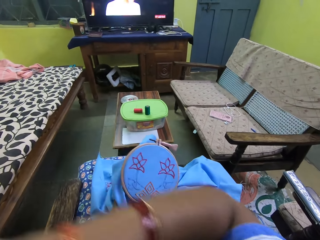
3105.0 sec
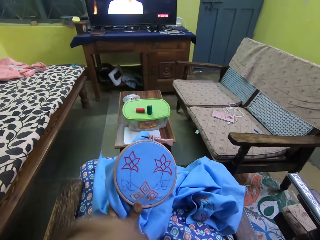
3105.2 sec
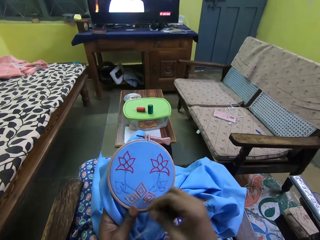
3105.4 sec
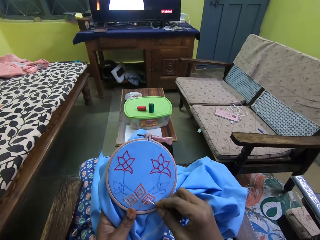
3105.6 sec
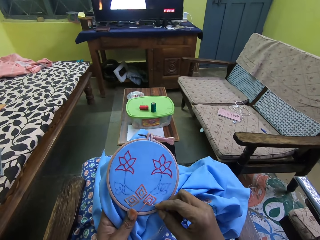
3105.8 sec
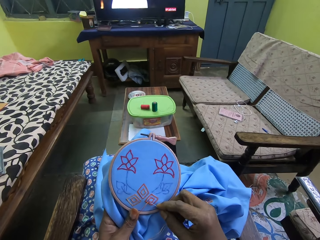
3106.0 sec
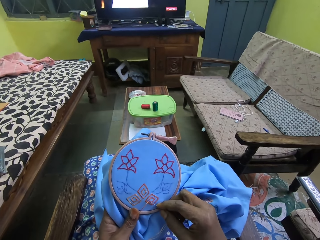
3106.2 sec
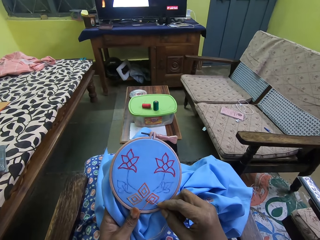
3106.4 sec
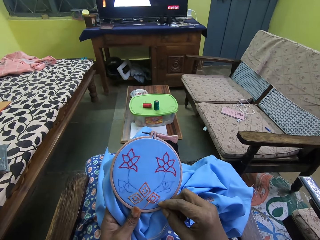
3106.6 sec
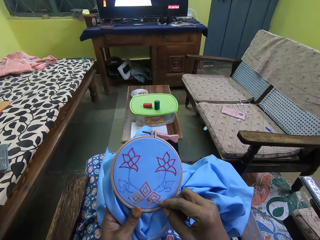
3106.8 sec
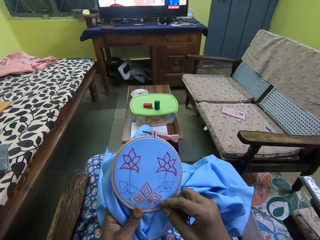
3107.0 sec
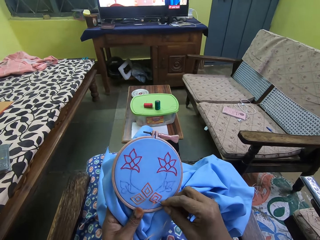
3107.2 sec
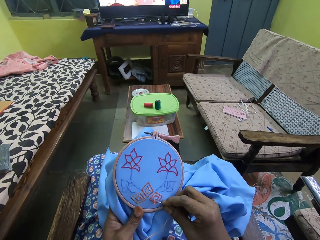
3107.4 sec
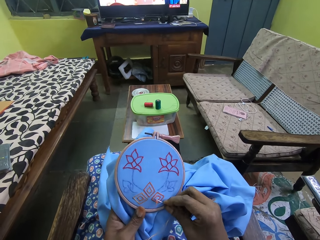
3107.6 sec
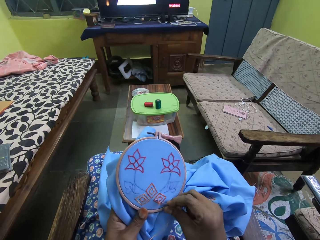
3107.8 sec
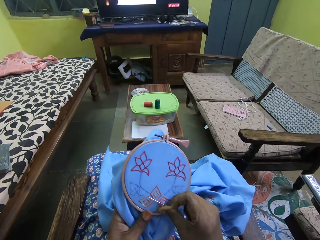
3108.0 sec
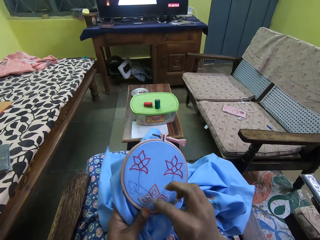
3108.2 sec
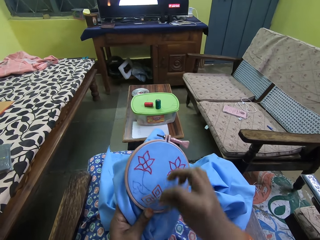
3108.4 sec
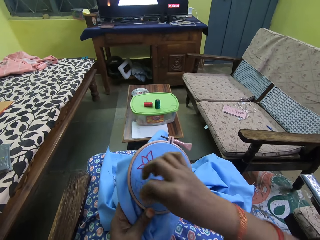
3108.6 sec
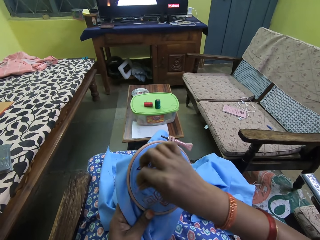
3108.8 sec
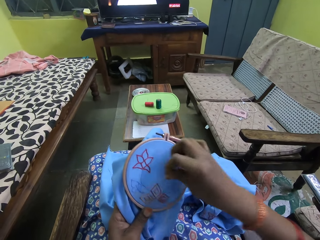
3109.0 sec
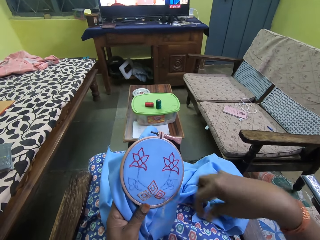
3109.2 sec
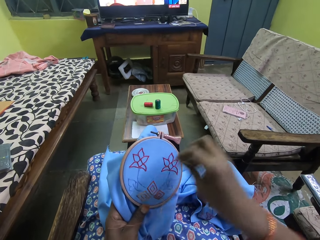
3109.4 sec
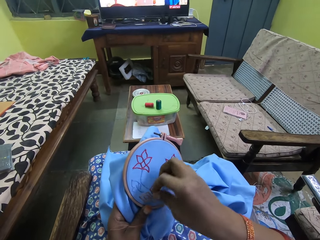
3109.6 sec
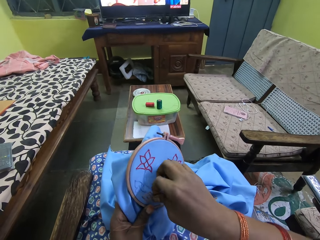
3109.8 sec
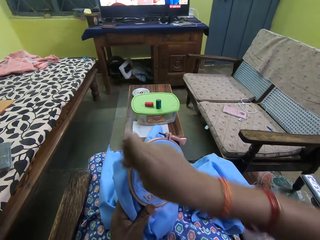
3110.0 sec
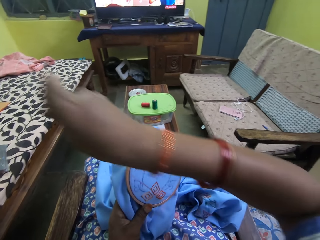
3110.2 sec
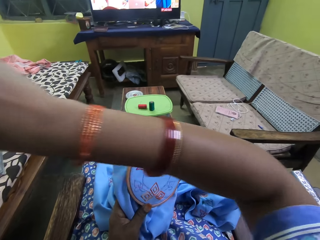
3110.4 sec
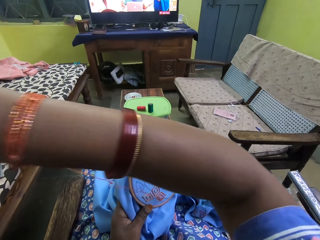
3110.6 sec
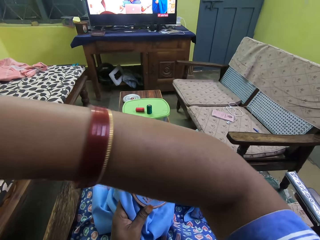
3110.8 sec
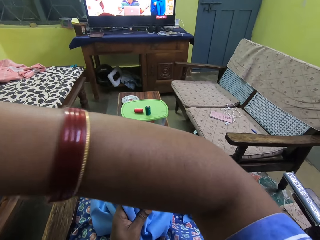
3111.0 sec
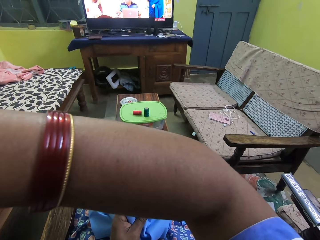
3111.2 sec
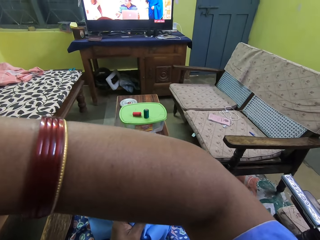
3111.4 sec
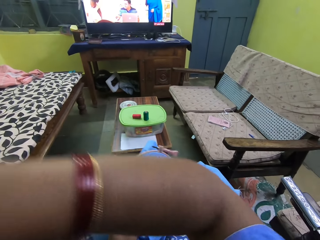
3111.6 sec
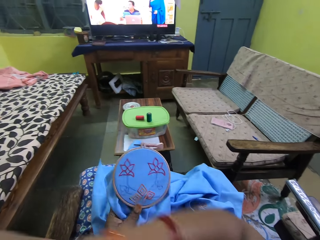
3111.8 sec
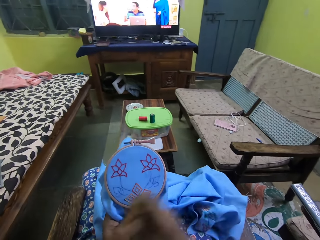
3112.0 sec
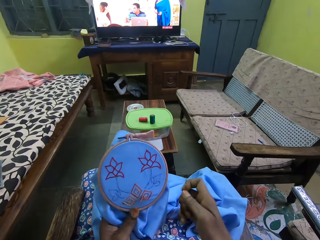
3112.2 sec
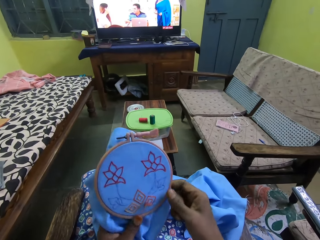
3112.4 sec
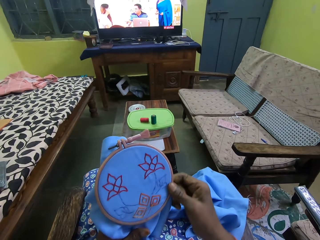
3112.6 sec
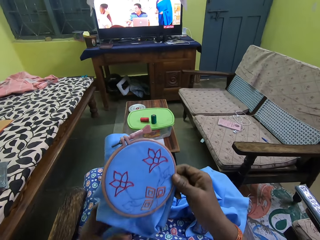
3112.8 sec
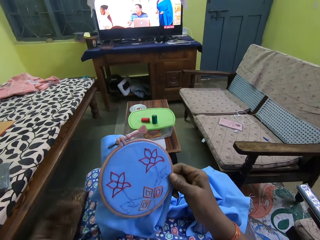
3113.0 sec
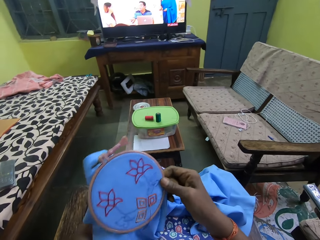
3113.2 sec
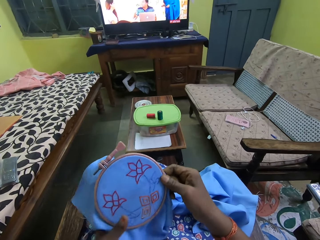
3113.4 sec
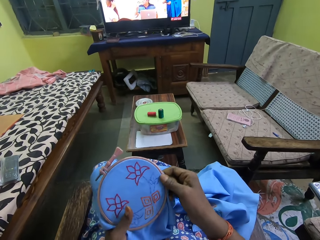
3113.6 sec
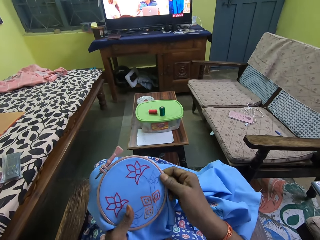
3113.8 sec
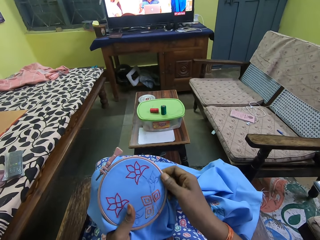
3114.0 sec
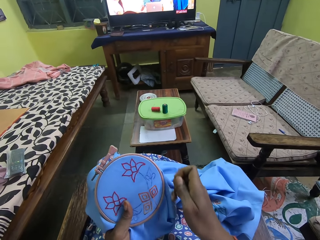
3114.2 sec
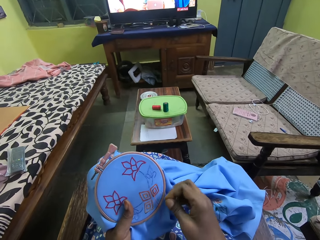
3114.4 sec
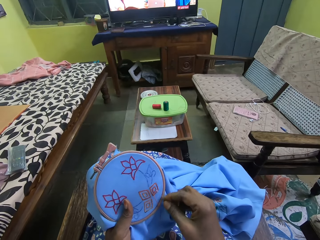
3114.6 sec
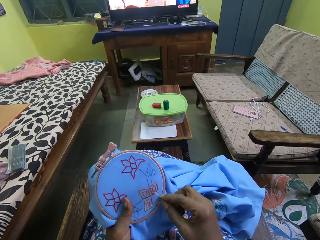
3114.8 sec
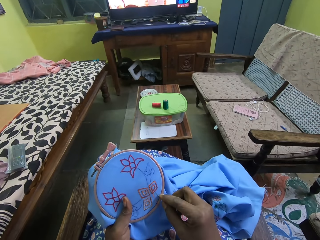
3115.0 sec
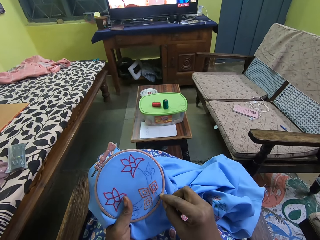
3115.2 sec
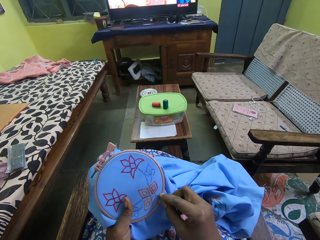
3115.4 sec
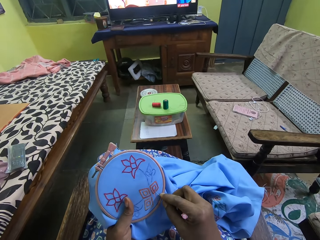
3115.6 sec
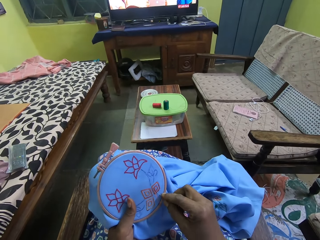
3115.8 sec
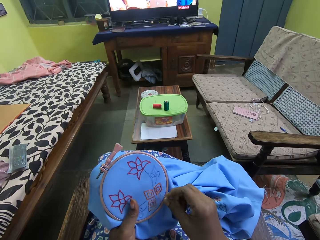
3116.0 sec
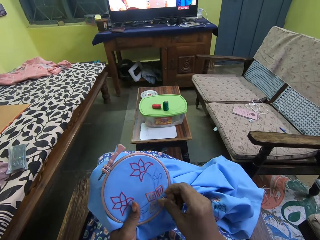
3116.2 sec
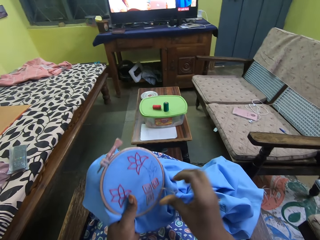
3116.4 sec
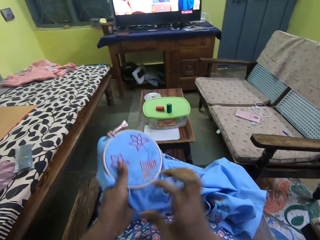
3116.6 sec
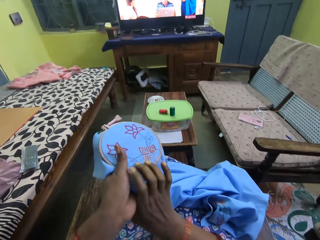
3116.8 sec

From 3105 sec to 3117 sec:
The camera wearer sews the fabric with a needle. She adjusts the fabric with both hands. She embroiders on the fabric in her left hand with the needle in her right hand.

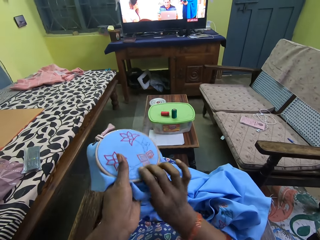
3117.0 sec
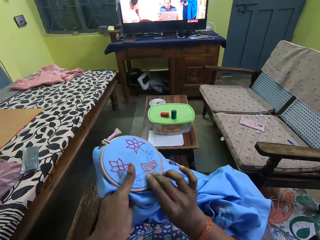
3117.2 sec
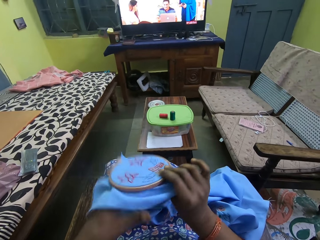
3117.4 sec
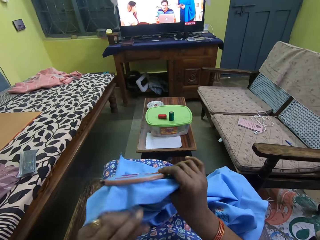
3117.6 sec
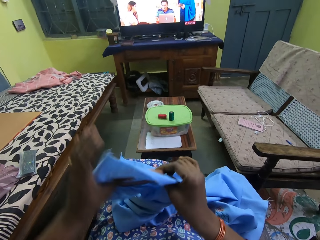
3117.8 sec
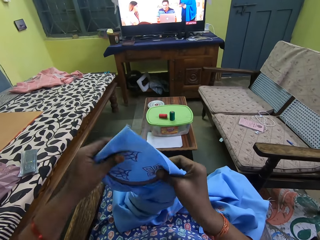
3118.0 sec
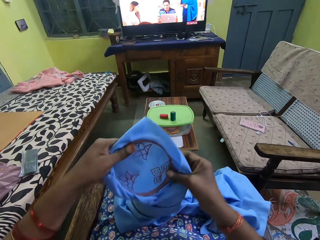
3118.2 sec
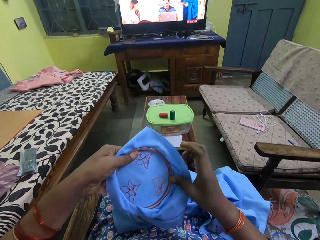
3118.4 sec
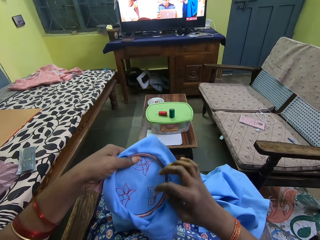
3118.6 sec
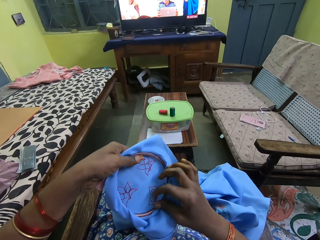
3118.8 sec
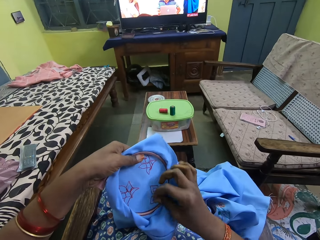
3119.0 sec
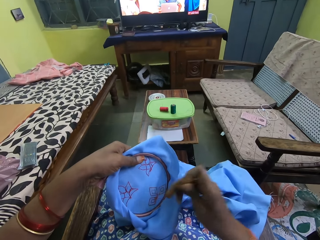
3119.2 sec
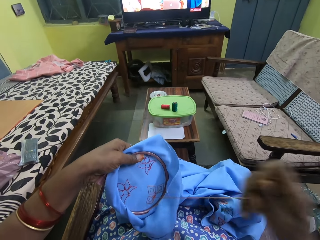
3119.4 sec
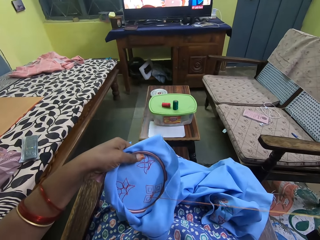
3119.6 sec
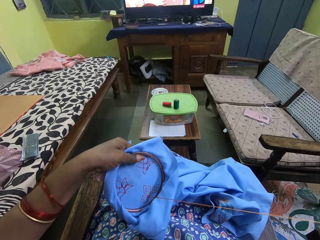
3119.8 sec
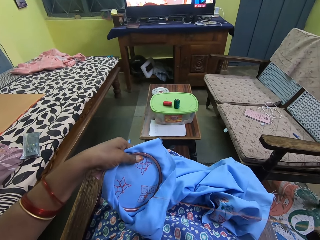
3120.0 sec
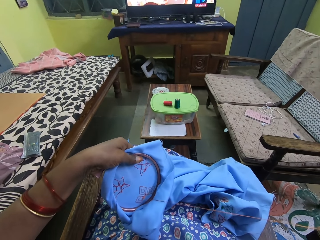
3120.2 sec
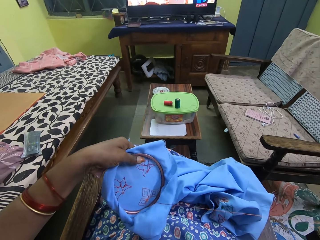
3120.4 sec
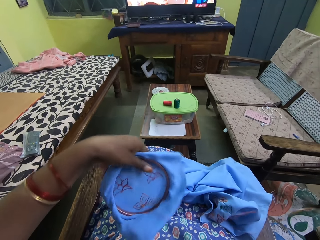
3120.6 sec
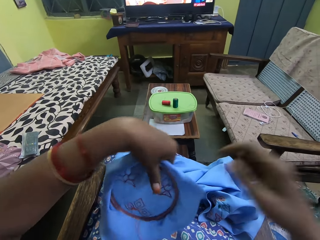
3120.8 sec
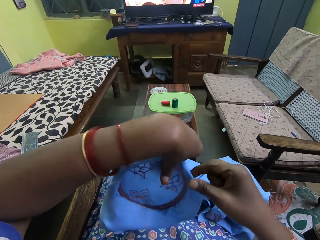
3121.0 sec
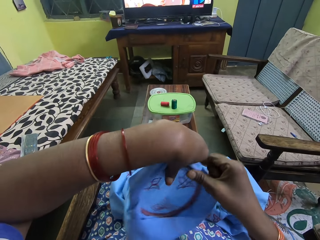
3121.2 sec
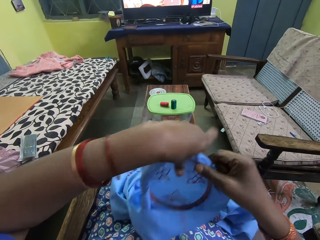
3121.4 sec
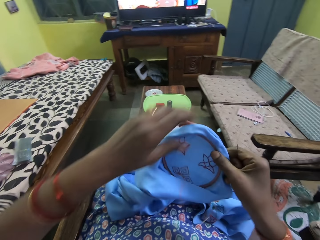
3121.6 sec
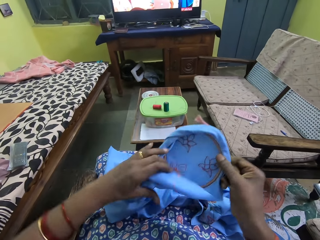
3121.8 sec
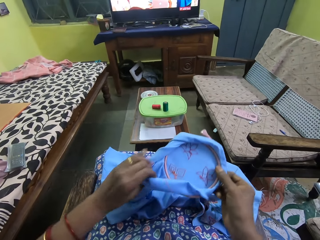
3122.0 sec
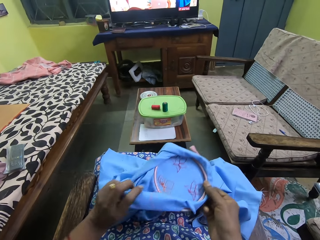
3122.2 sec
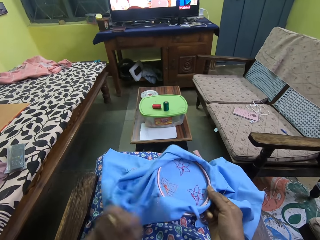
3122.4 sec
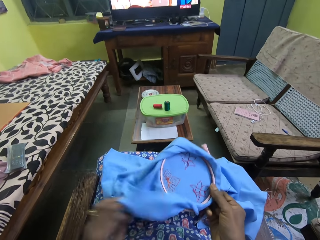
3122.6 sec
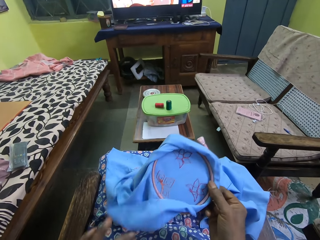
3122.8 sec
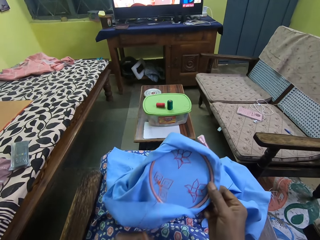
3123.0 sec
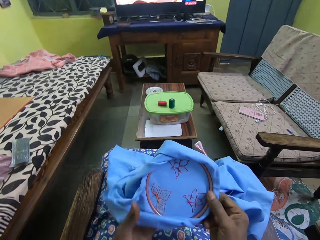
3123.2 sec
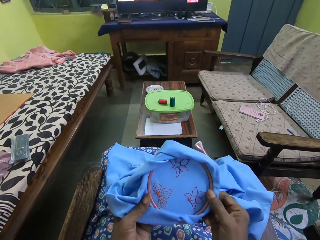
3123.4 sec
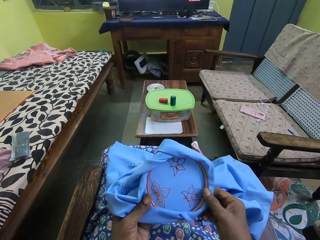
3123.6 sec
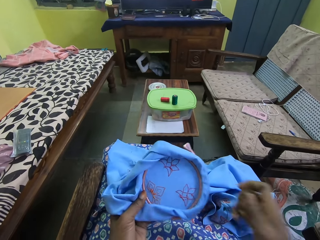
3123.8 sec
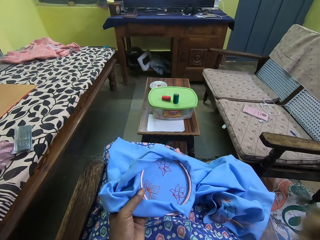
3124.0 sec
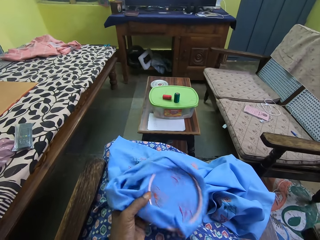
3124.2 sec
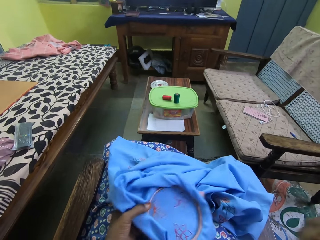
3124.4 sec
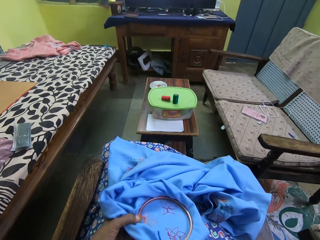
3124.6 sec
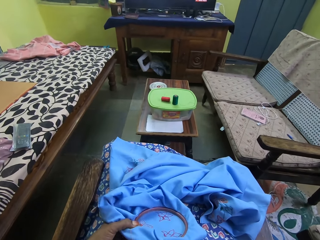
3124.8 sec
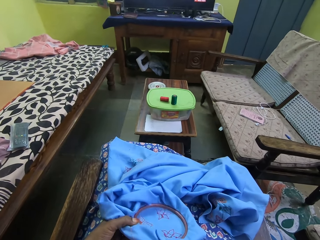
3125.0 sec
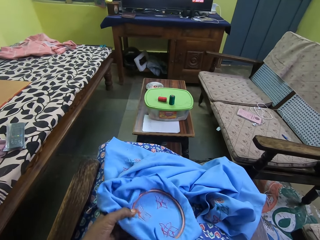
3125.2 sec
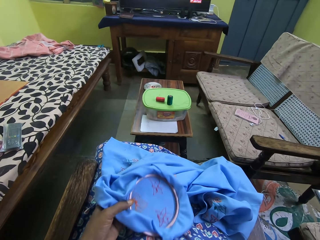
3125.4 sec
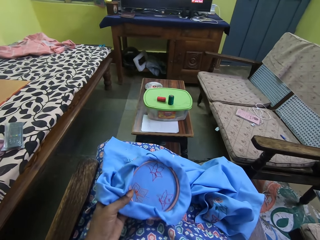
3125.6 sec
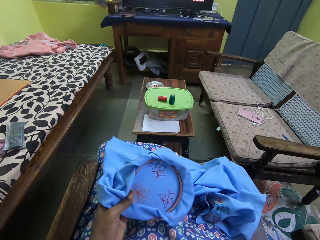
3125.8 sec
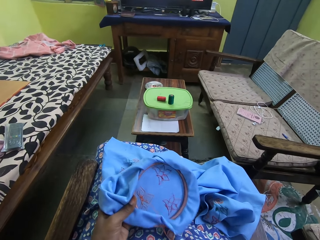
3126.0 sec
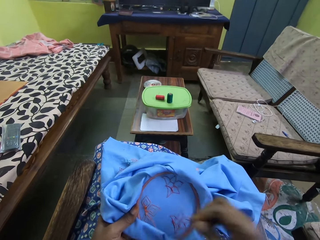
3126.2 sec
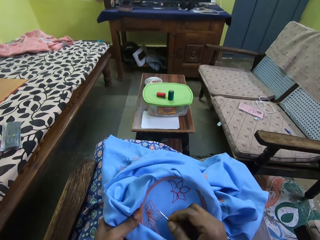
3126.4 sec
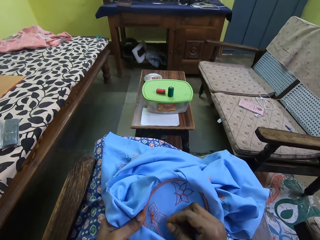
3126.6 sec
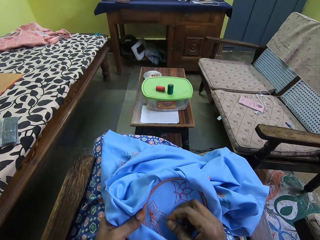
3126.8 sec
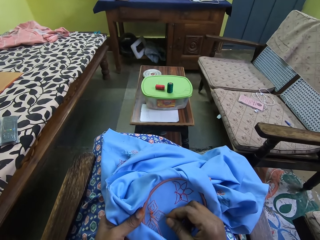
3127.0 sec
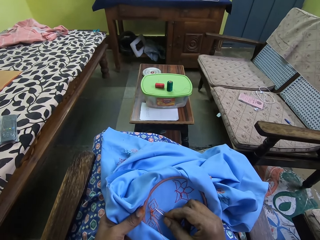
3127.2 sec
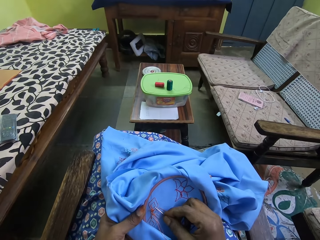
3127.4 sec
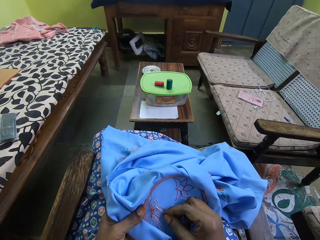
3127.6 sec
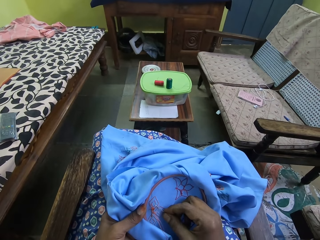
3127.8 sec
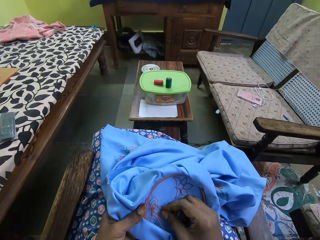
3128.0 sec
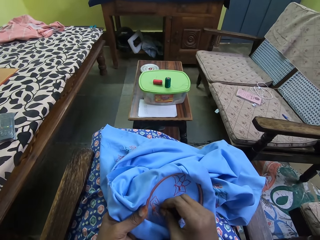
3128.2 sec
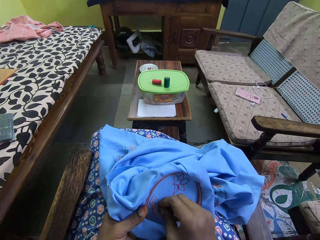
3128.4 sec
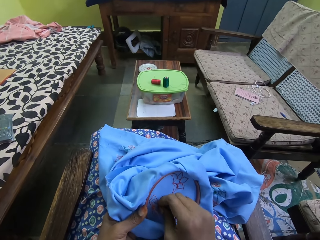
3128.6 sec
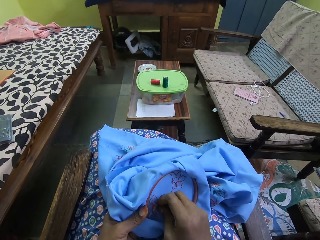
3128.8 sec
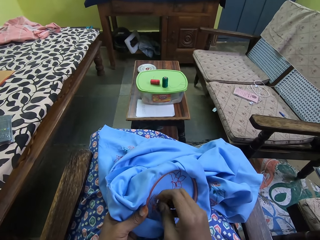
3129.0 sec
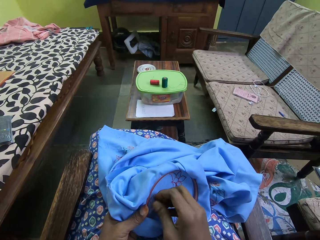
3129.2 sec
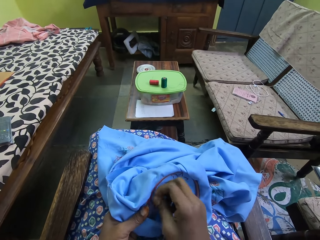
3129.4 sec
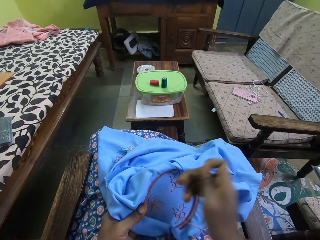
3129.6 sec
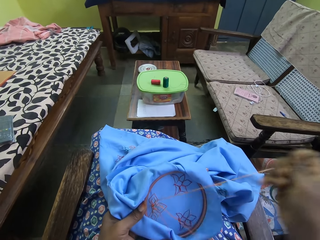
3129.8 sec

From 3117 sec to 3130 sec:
The camera wearer turns the fabric with both hands. She picks the needle from the back of the fabric in her left hand with her right hand. She sews the fabric with the needle. She adjusts the fabric in her left hand. She holds the fabric with both hands. She embroiders on the back of the fabric in her left hand with the needle in her right hand.
